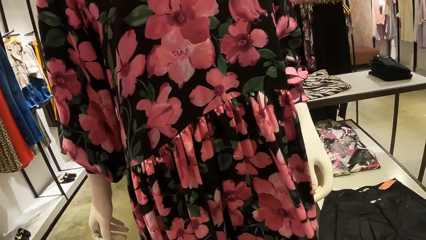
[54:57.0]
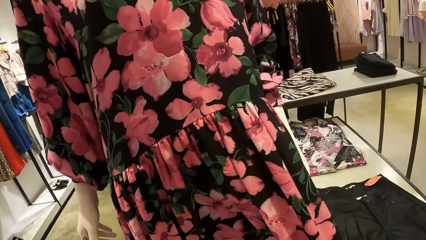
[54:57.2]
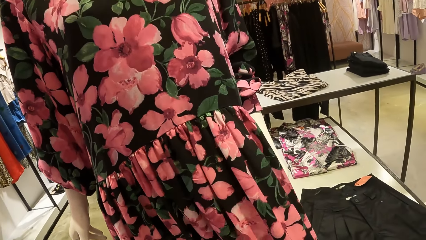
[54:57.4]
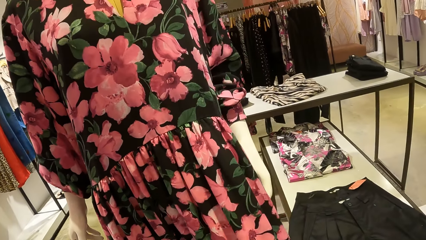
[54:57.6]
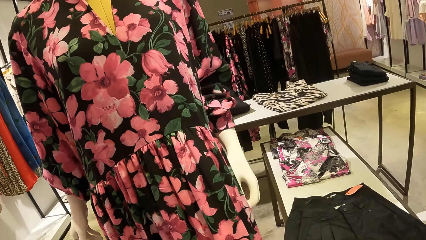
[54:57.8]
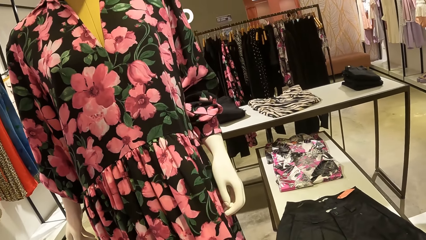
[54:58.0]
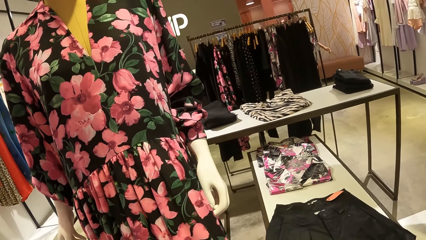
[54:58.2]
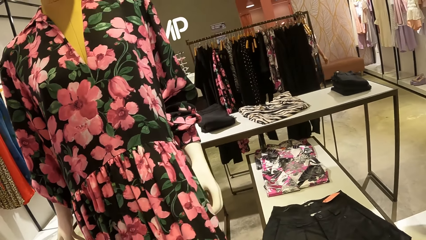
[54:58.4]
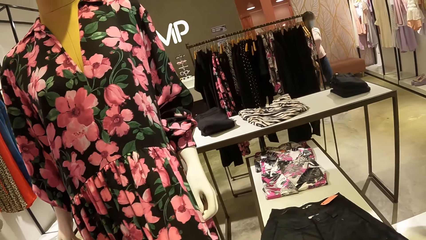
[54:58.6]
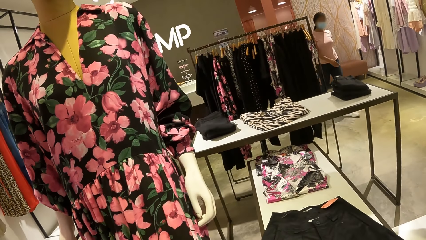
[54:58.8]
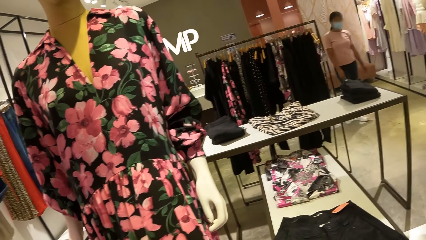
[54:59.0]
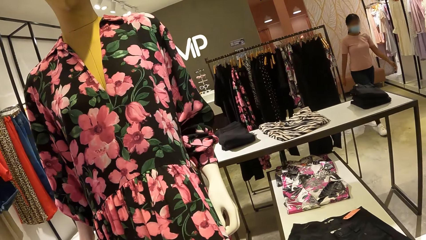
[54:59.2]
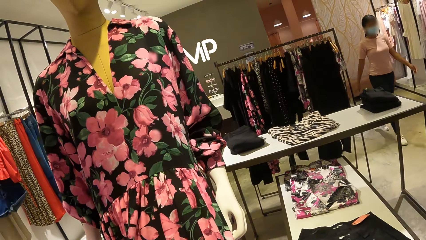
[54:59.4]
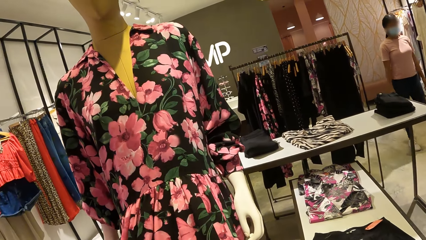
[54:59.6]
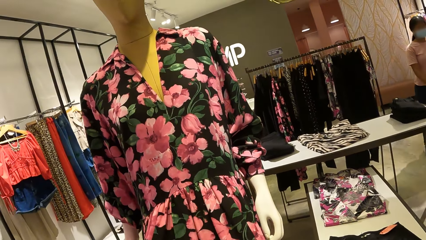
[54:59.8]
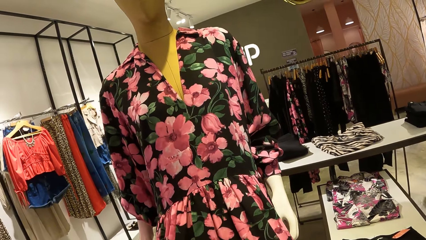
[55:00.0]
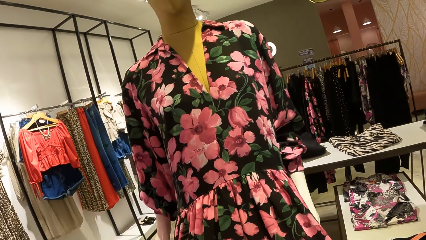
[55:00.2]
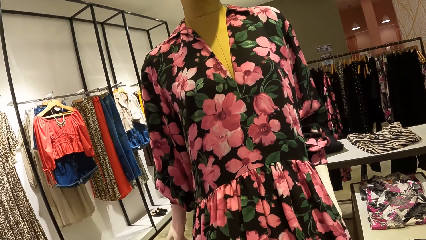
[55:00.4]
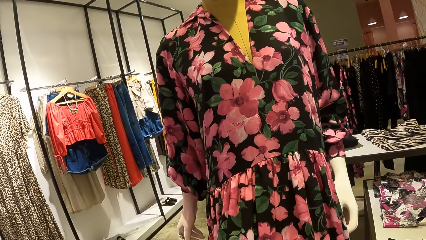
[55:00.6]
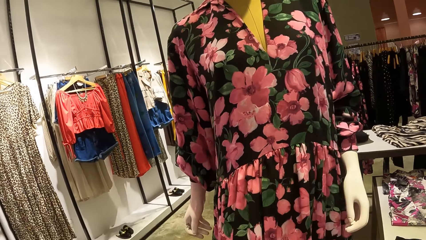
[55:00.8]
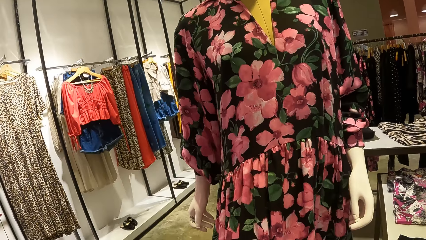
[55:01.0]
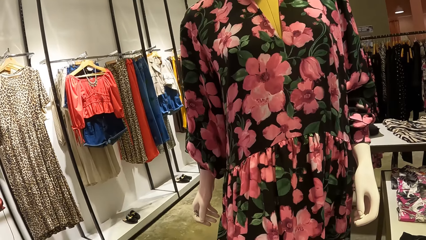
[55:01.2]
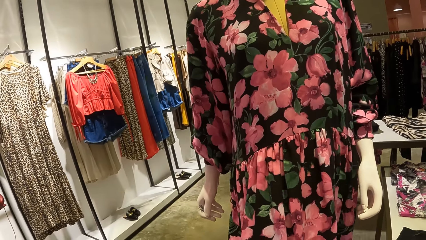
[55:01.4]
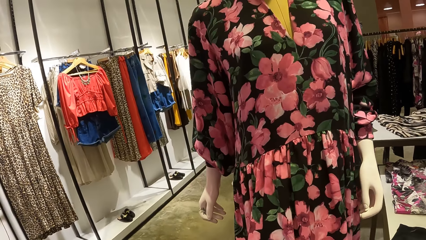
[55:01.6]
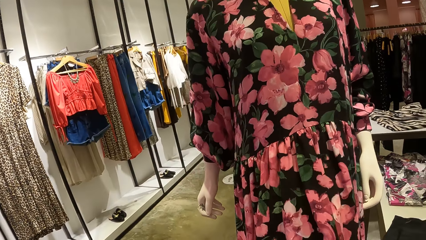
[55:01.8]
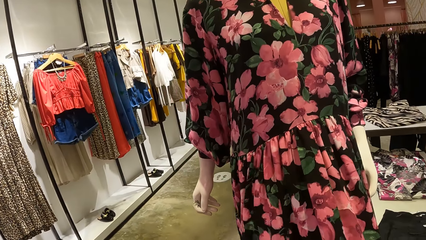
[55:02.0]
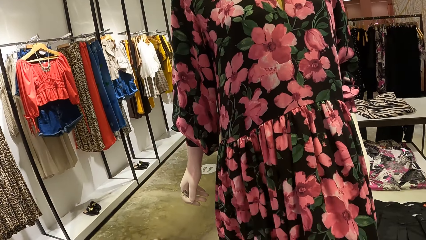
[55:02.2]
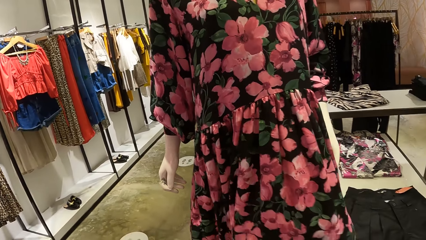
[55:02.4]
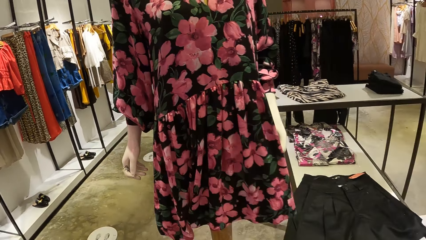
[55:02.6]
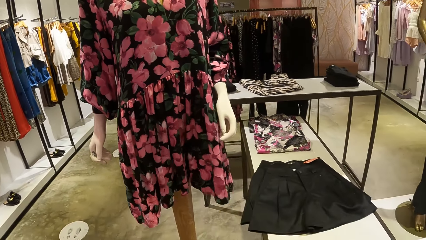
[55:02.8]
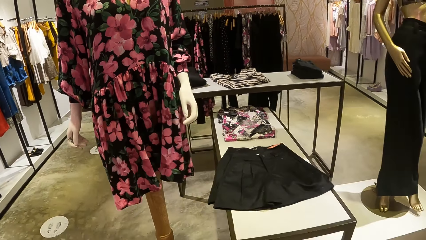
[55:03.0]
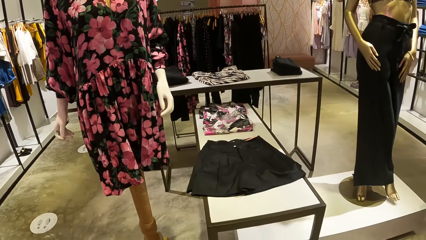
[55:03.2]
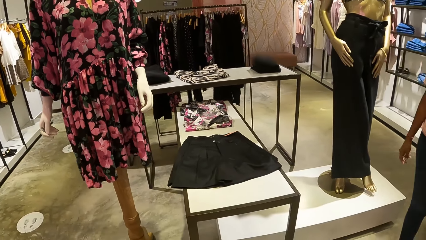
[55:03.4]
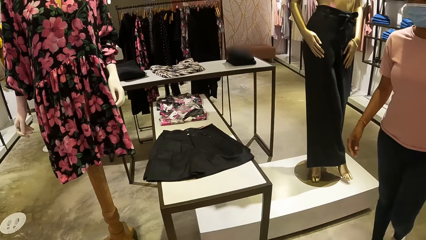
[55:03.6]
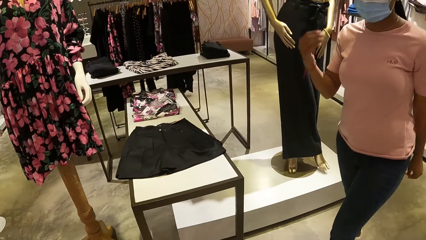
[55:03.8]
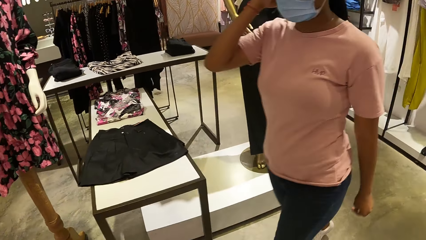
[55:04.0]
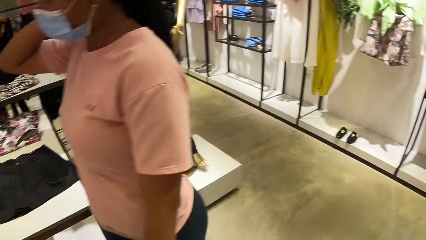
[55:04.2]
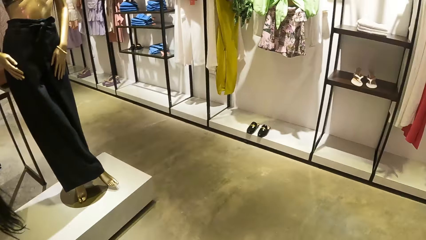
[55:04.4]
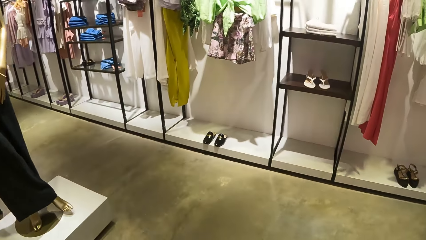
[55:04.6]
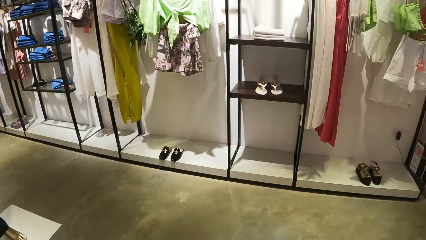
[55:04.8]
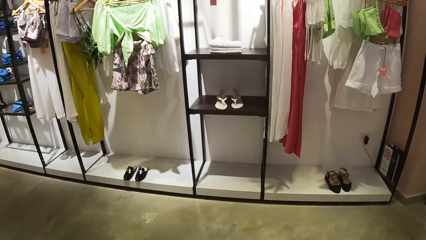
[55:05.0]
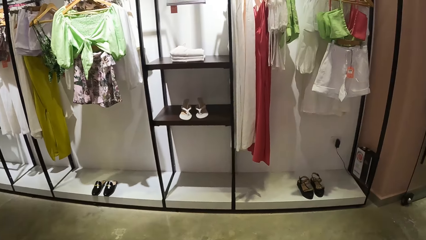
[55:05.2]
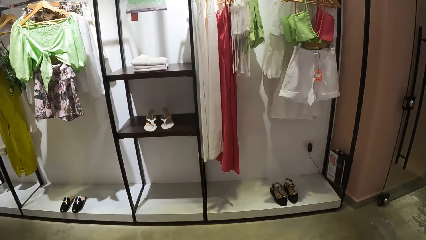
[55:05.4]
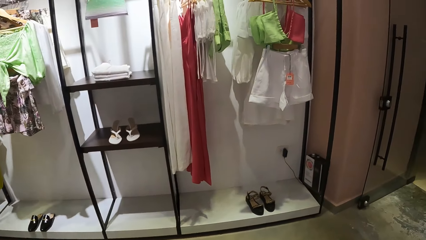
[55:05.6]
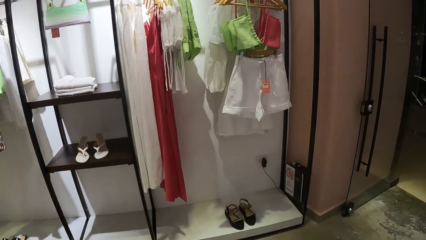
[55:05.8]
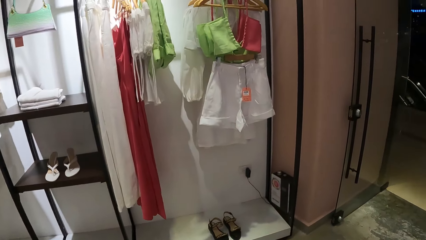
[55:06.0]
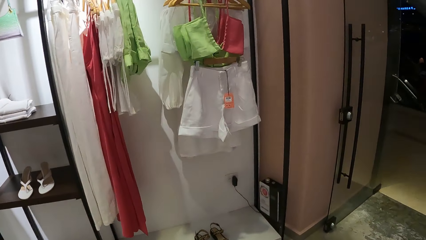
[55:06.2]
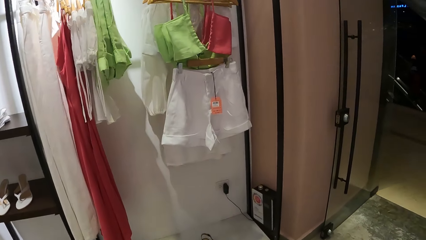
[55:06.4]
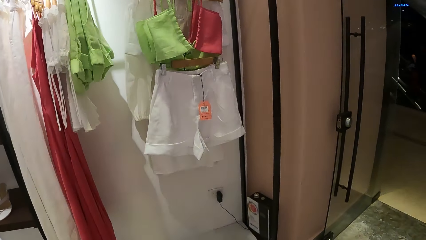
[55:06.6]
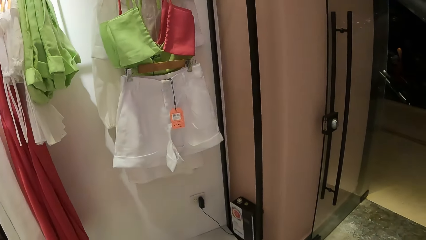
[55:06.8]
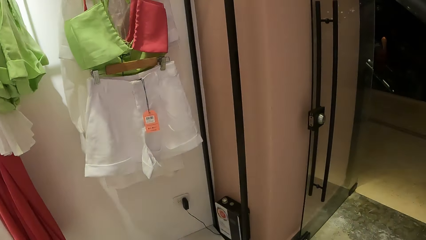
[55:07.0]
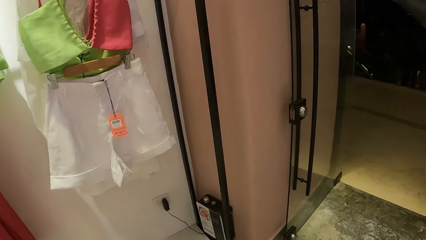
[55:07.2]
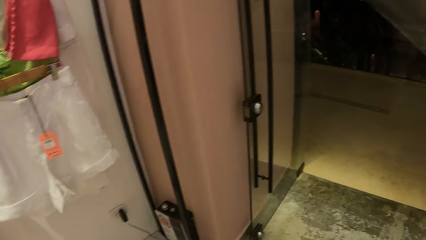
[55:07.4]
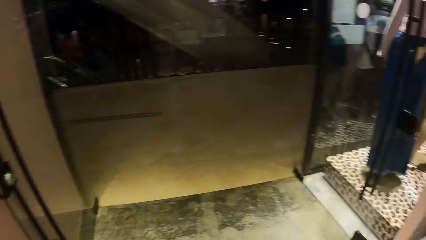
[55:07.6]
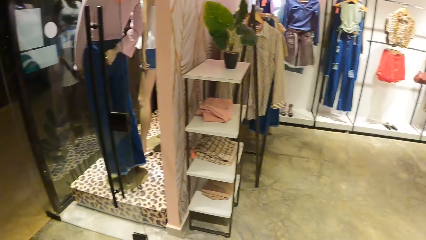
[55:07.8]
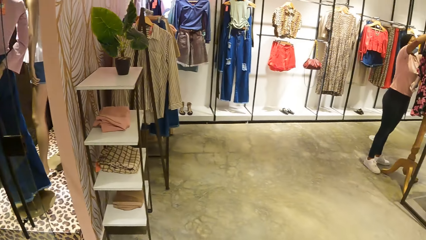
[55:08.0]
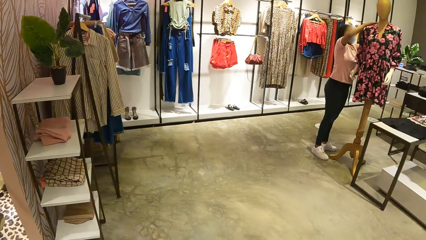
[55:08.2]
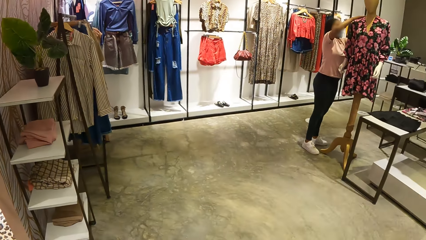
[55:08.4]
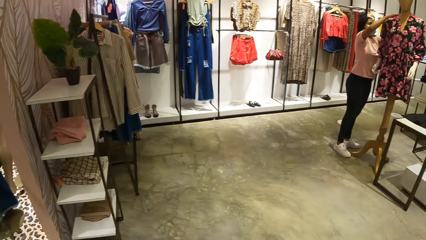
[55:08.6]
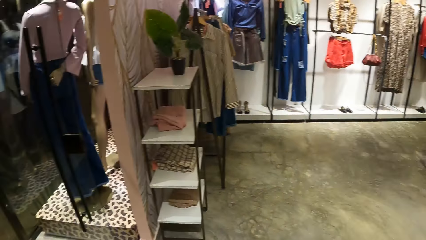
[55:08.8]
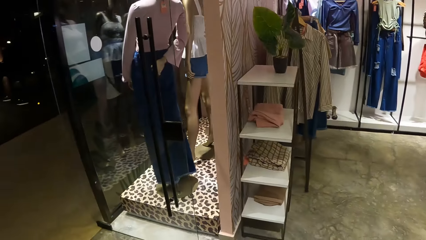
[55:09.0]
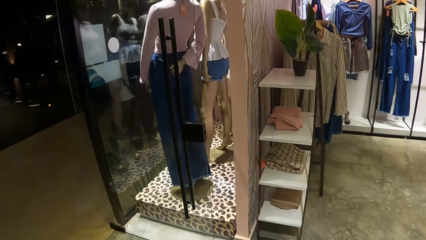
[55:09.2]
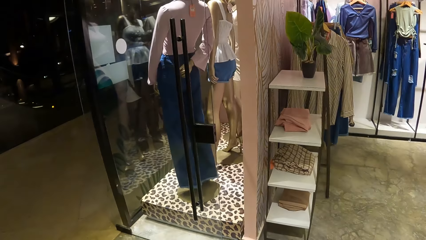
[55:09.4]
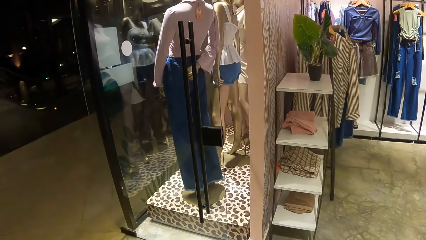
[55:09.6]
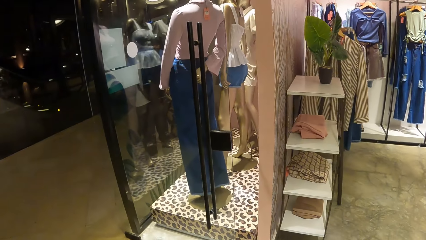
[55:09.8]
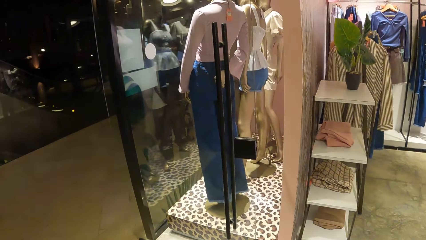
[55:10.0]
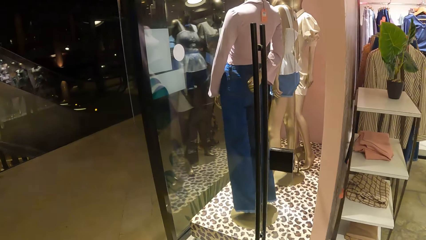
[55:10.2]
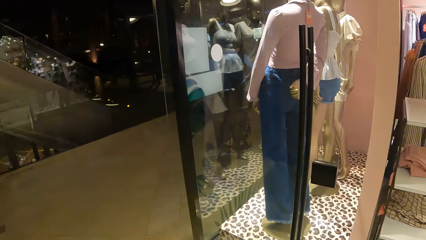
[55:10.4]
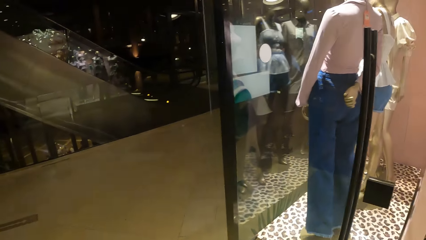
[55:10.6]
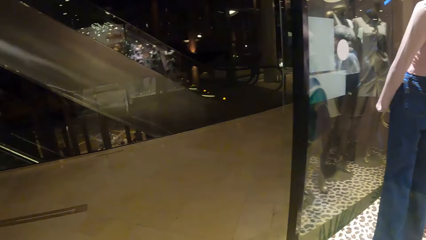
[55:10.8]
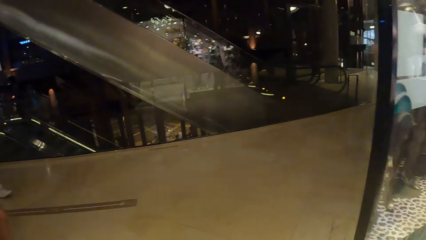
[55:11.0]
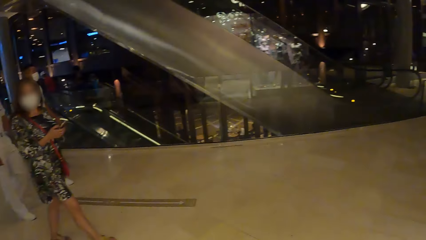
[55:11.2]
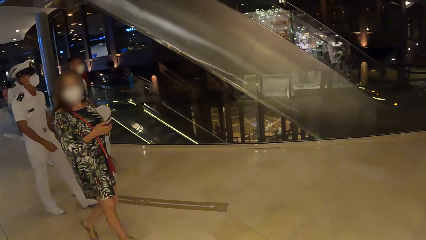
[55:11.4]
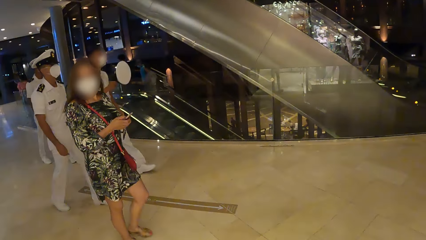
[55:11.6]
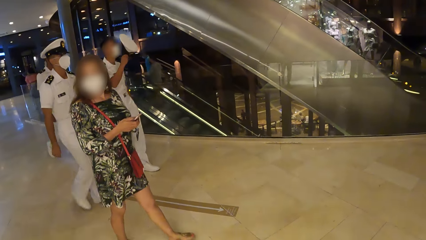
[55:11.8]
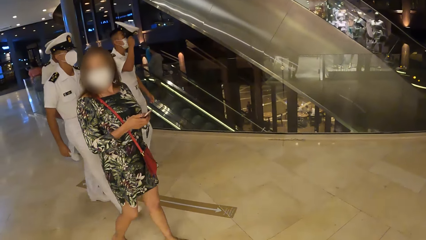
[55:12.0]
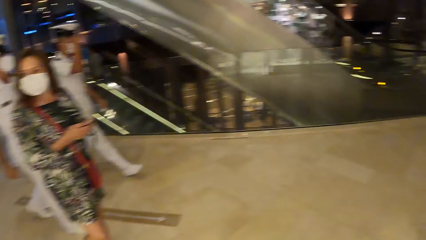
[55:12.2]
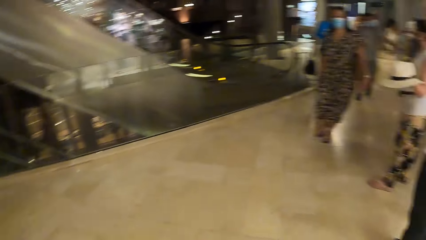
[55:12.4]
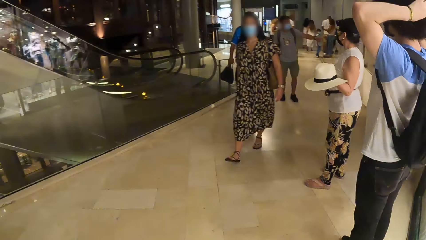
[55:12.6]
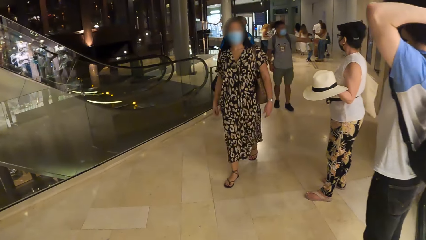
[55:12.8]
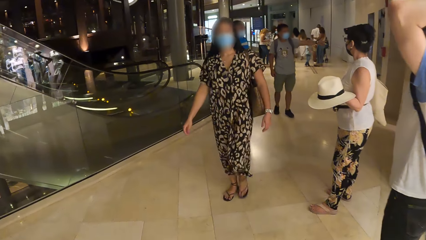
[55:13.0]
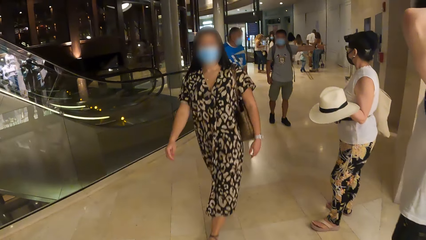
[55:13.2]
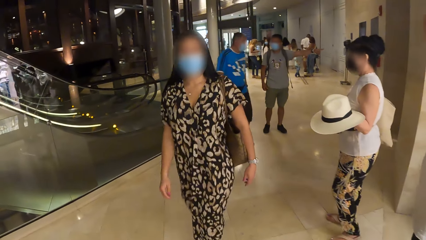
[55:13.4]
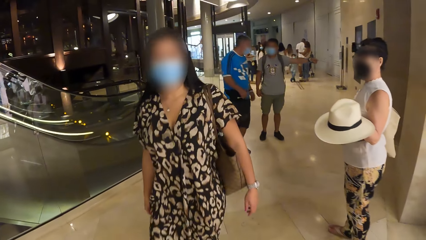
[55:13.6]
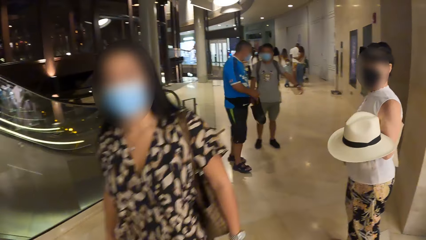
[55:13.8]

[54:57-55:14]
The camera wearer touches a dress. They walk inside the mall.
